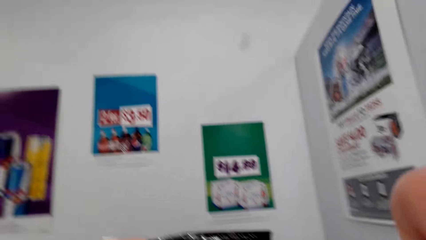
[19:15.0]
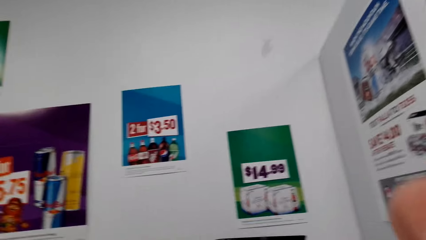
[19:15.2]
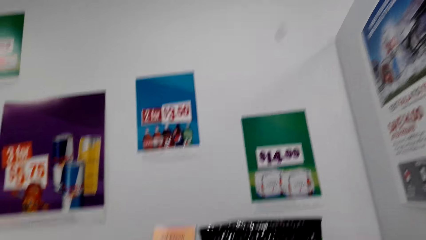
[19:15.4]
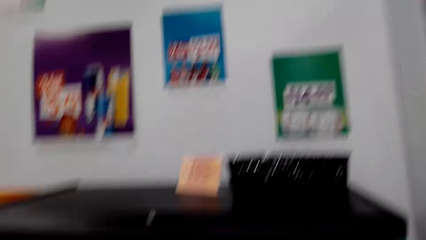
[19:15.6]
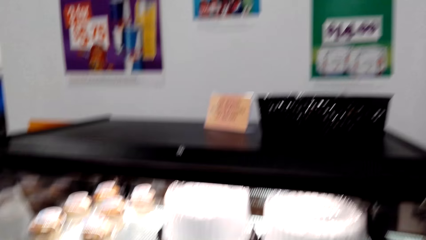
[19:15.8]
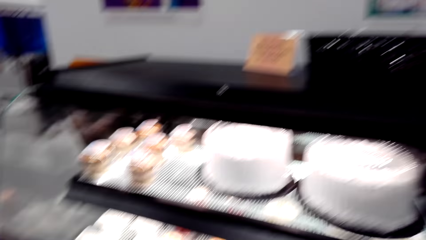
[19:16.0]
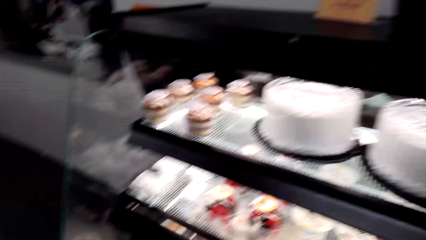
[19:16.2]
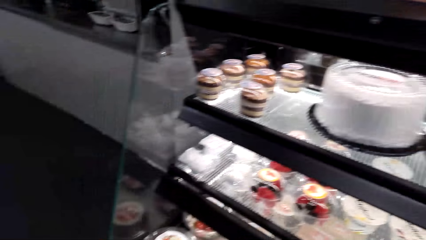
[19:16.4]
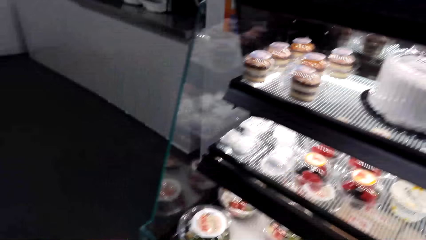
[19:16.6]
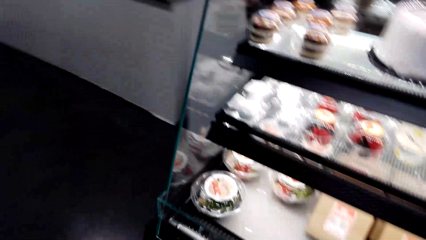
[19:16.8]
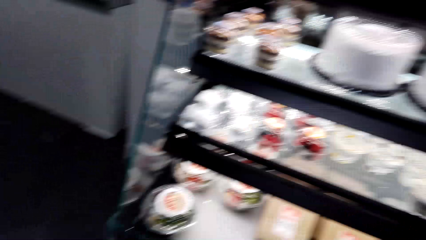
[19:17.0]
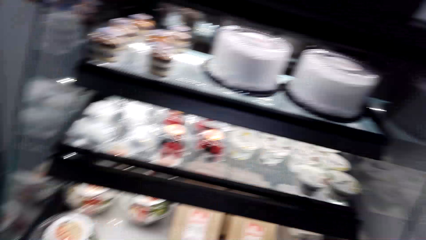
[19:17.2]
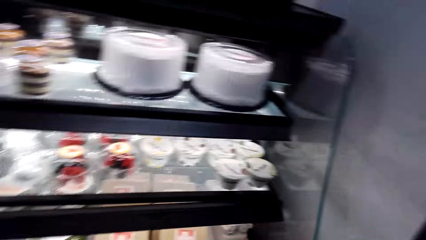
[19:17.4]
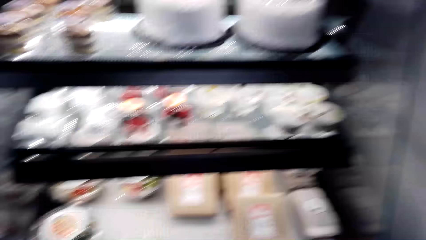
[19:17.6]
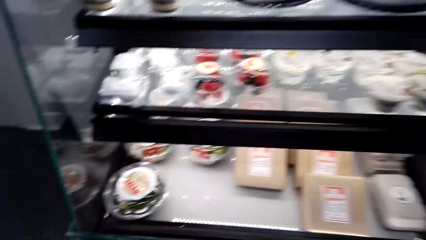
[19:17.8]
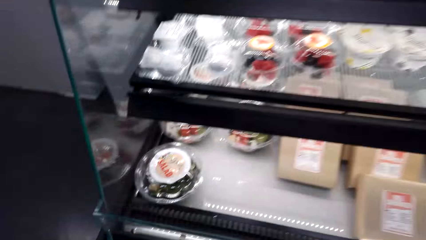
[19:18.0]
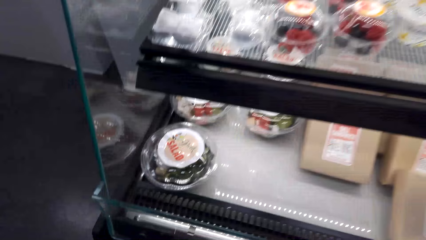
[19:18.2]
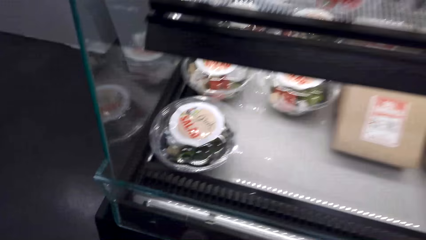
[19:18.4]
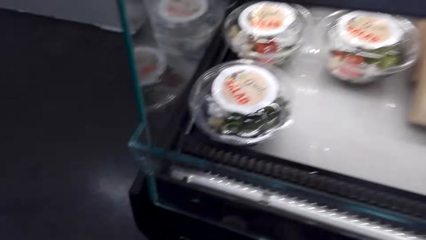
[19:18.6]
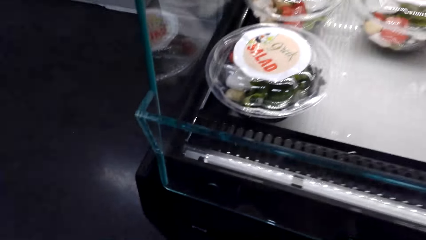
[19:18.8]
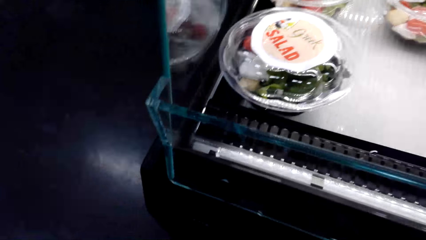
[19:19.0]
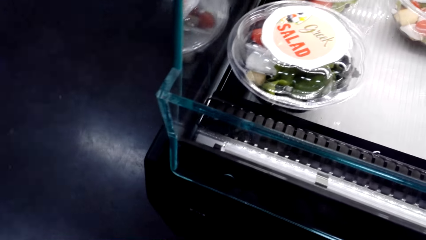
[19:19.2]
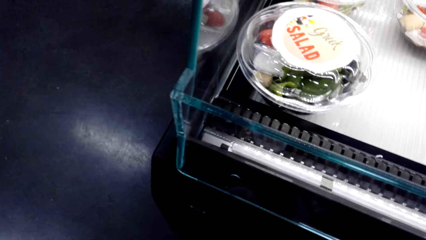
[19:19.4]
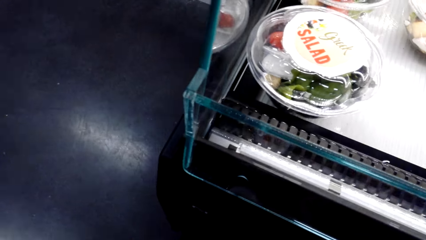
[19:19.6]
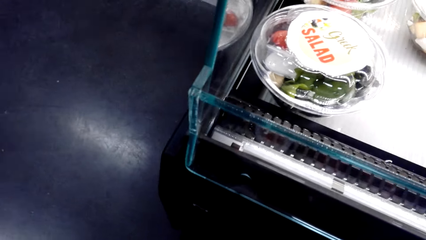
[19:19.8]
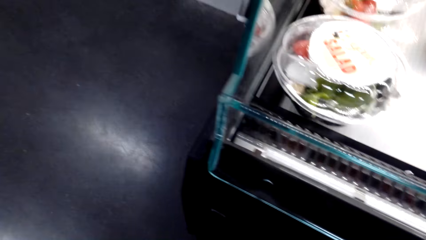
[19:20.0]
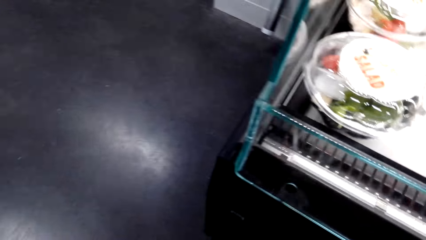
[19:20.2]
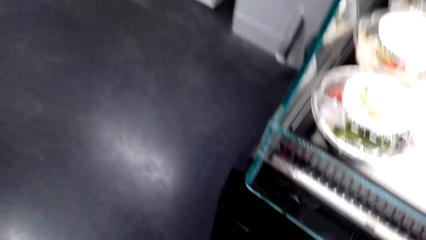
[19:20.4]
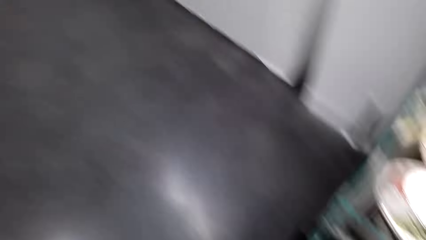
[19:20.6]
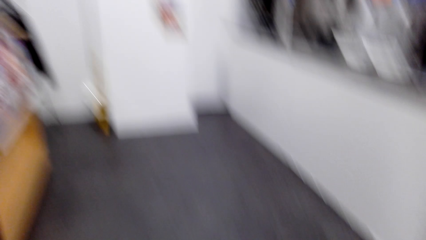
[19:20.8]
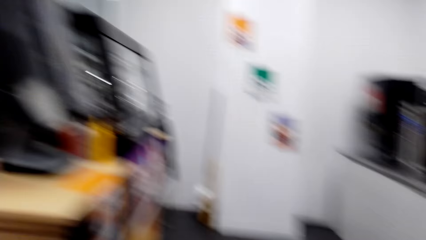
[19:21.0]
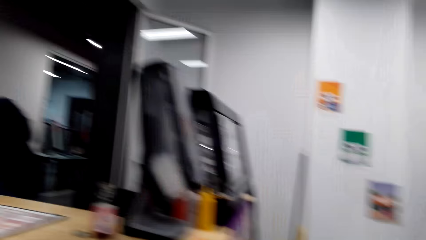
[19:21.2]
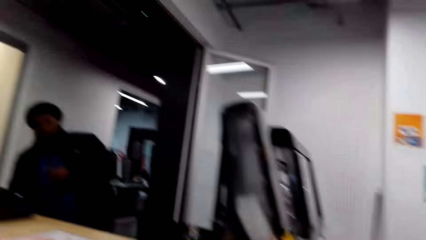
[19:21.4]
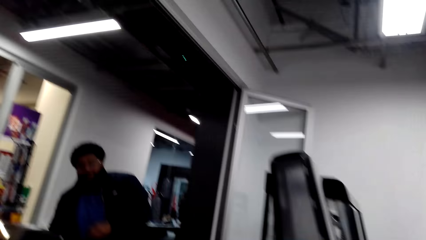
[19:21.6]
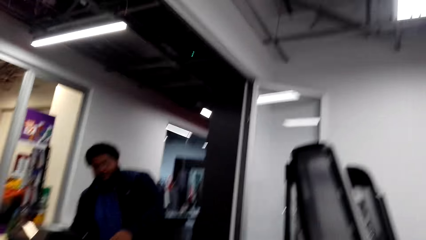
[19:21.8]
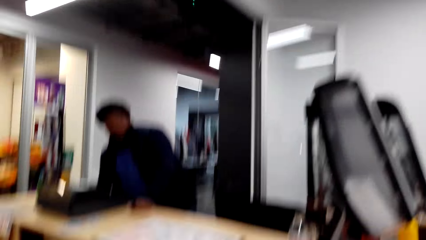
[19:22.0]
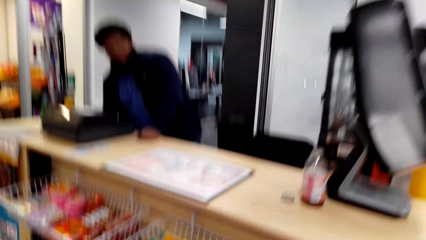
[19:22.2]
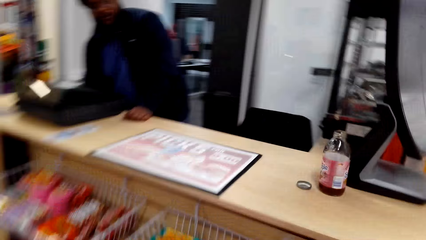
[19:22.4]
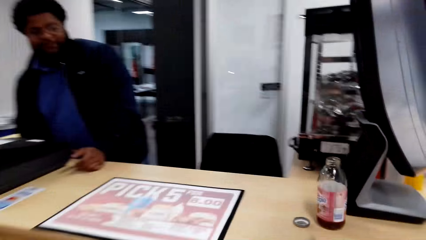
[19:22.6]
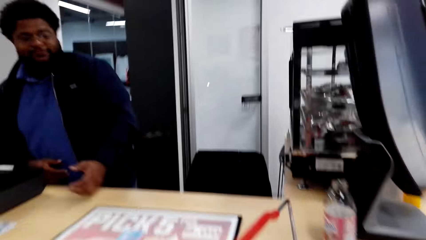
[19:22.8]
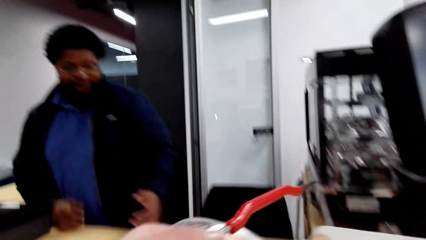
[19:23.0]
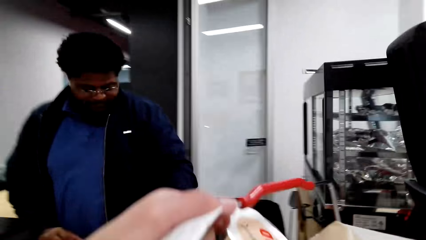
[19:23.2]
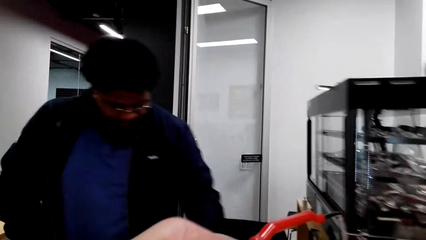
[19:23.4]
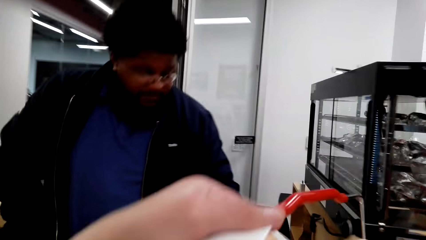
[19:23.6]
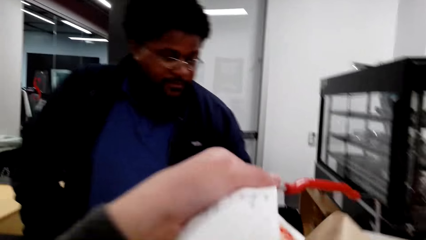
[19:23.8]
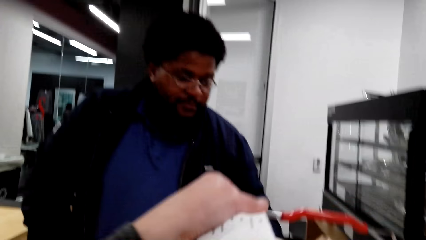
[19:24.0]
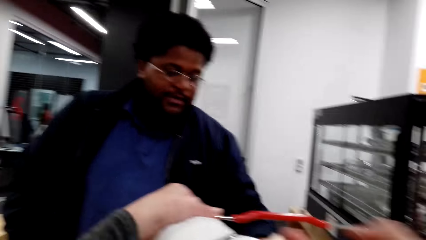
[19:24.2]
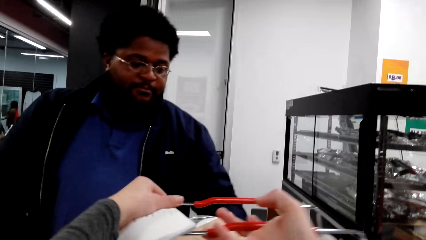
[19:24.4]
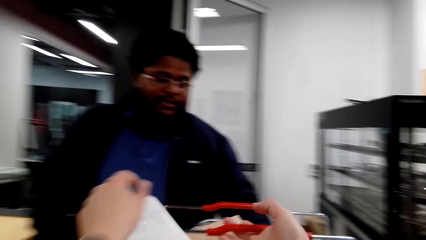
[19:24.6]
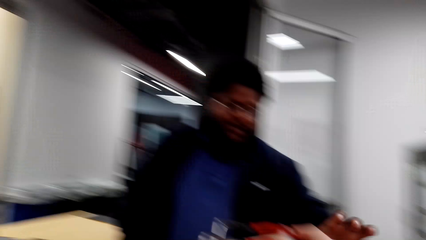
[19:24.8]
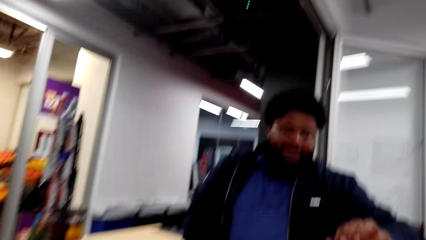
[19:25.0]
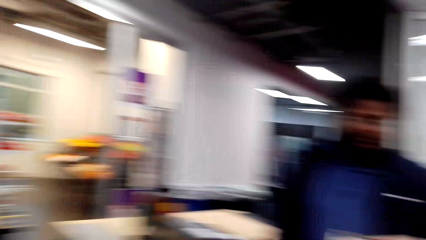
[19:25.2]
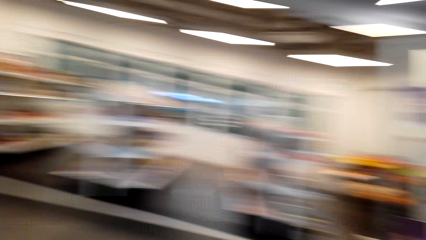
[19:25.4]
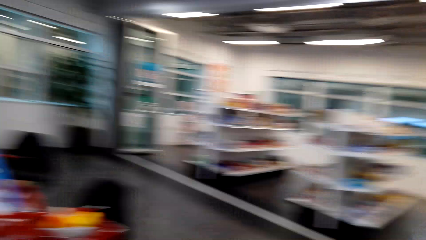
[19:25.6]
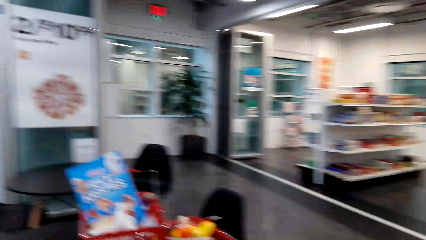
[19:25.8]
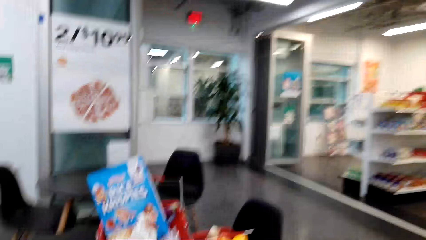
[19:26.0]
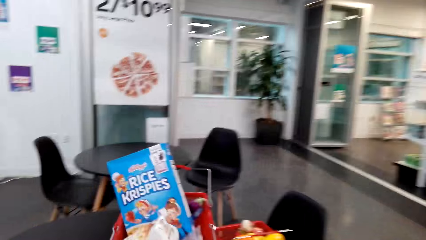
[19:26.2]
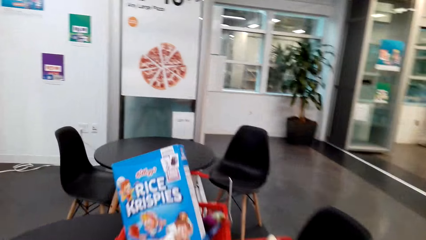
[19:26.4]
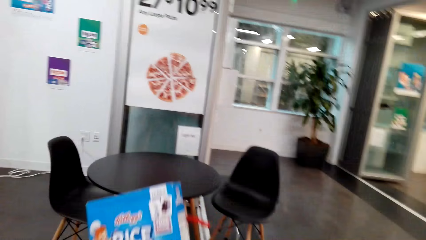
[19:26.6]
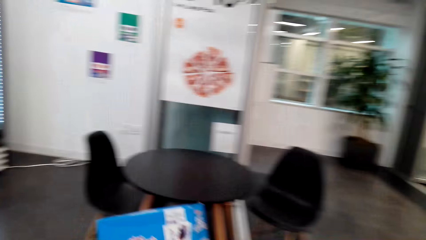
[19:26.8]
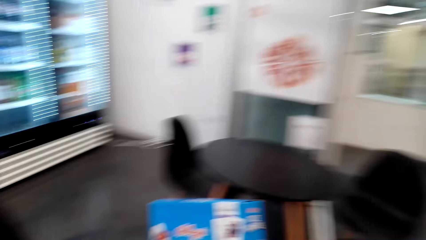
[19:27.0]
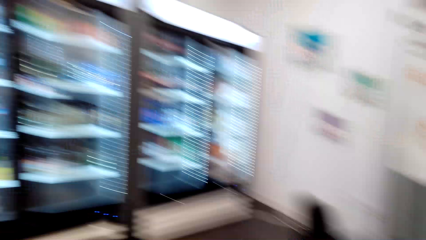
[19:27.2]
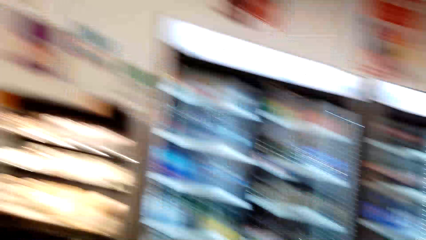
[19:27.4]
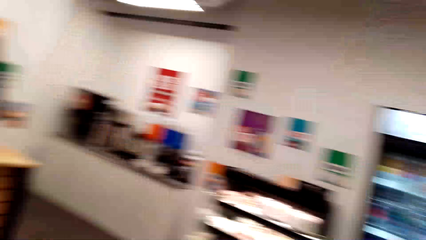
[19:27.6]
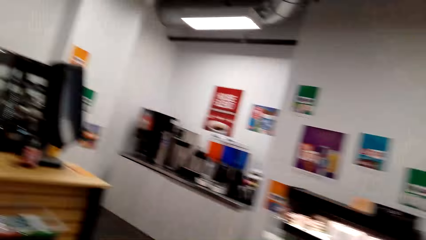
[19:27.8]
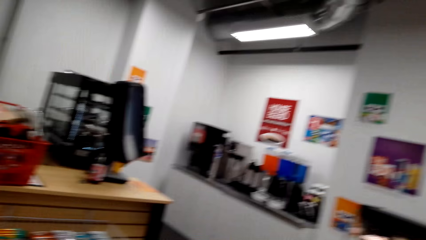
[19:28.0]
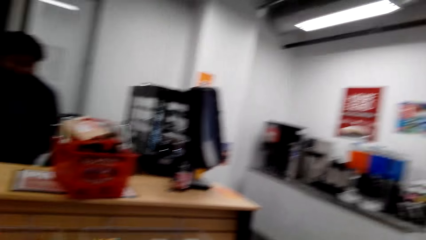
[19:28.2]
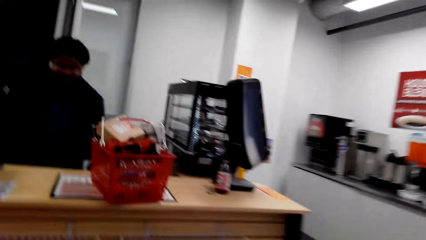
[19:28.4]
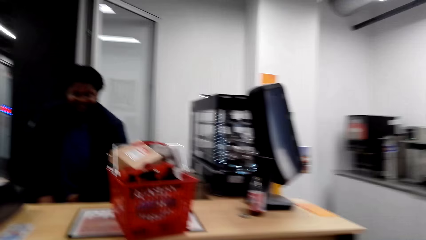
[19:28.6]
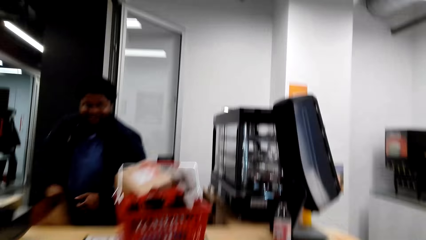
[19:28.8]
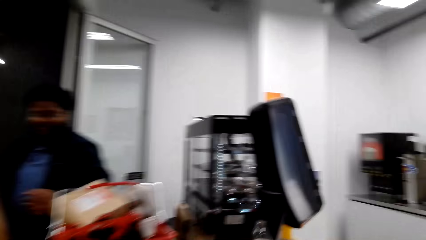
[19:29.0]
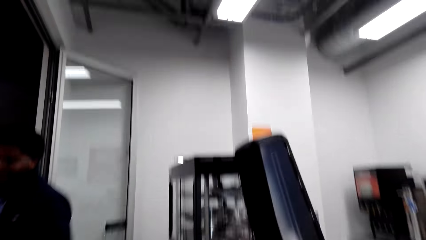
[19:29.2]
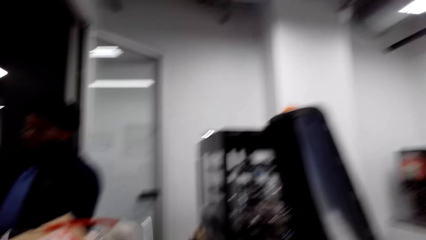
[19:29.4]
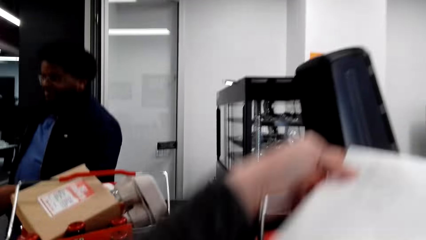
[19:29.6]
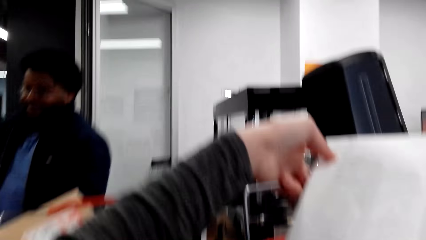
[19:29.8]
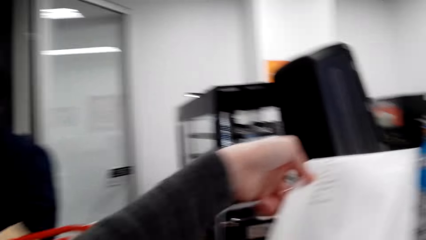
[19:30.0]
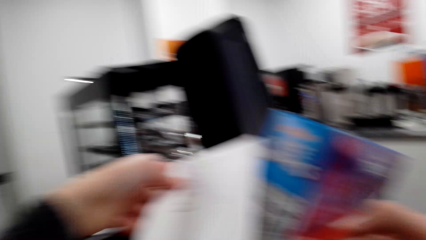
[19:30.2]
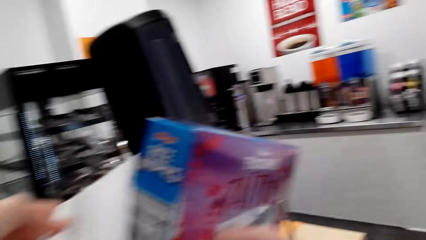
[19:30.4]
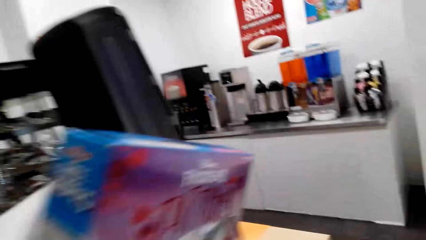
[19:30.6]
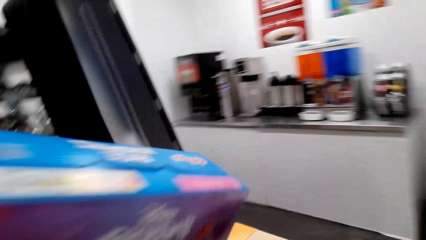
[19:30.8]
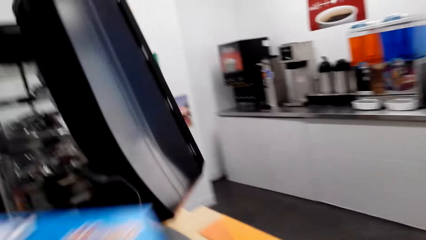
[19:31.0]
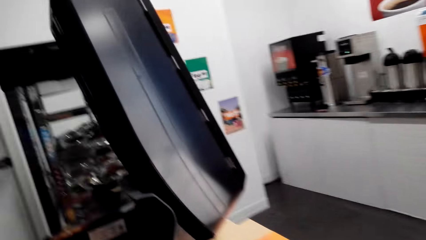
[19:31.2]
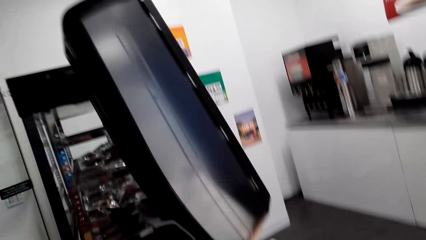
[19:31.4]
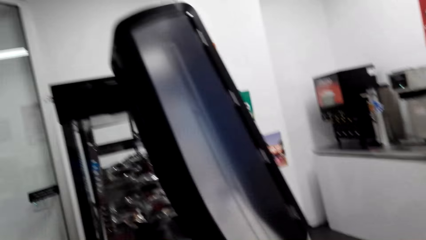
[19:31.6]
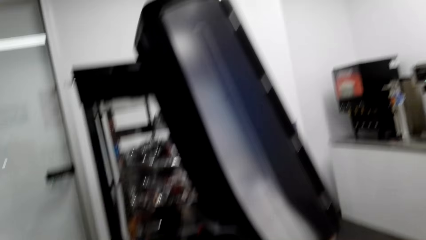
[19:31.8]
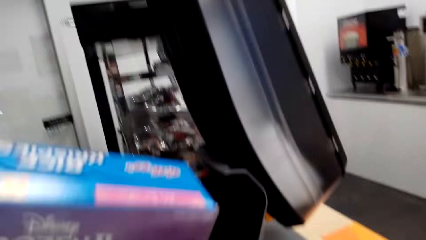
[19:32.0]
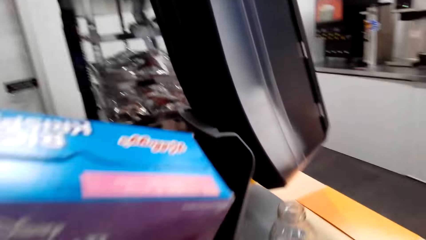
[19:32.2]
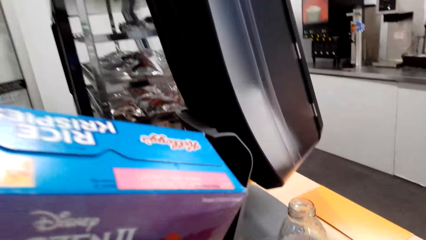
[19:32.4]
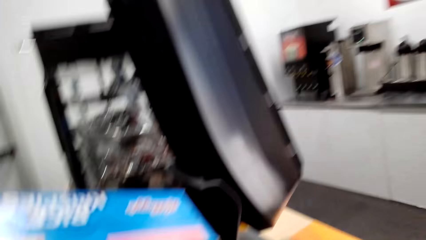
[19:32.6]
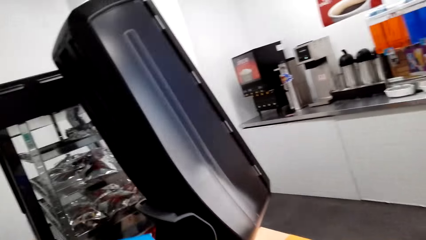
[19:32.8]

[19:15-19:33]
The camera wearer talks to a cashier and looks around. They pick up the shopping basket and walk in the supermarket. The cashier stands at the counter. The camera wearer interacts with the cashier. They place the shopping basket on the counter bench. They walk in the supermarket, pick up the shopping basket, and walk in the supermarket. They place the shopping basket on the counter bench. They lift the shopping.
